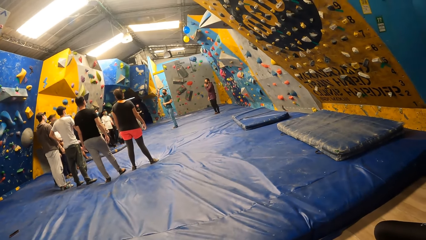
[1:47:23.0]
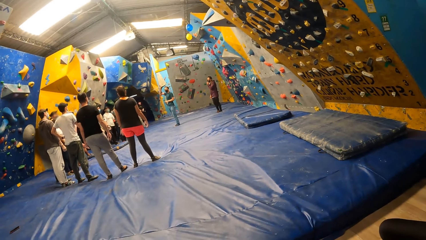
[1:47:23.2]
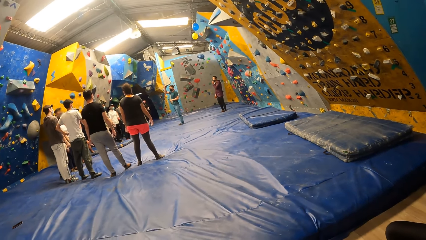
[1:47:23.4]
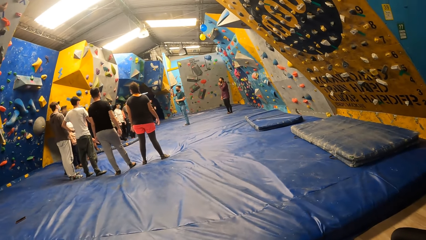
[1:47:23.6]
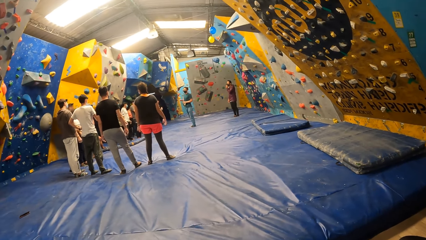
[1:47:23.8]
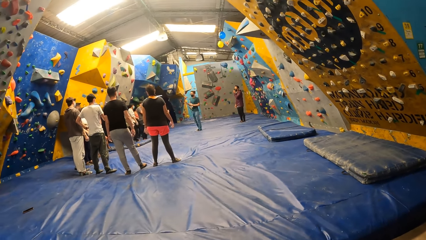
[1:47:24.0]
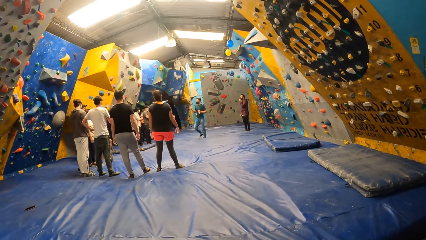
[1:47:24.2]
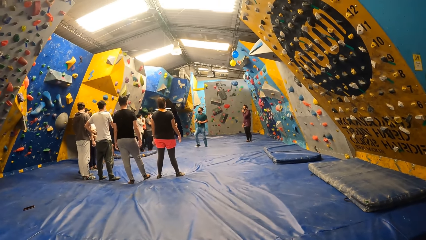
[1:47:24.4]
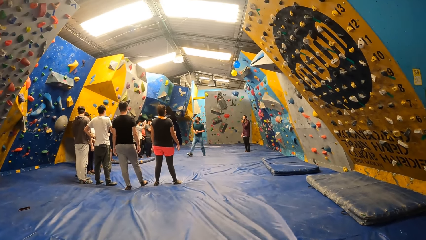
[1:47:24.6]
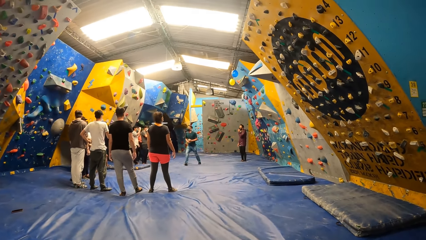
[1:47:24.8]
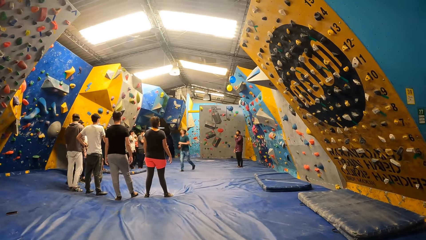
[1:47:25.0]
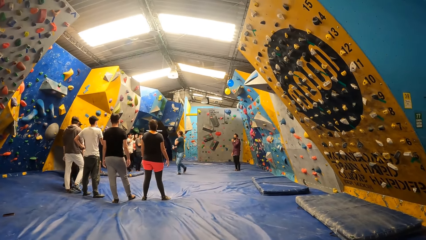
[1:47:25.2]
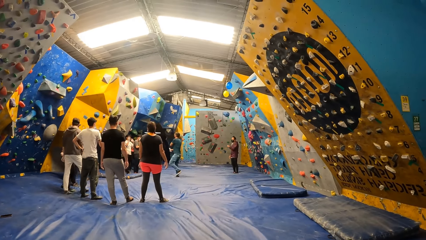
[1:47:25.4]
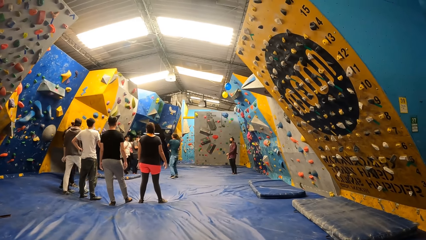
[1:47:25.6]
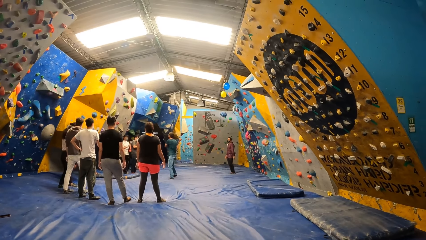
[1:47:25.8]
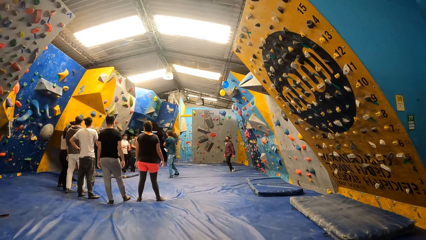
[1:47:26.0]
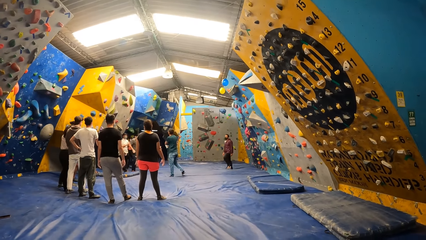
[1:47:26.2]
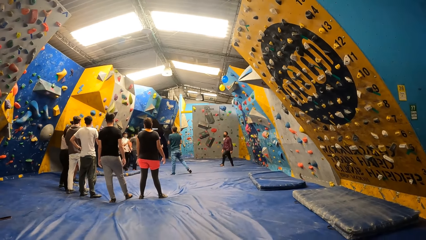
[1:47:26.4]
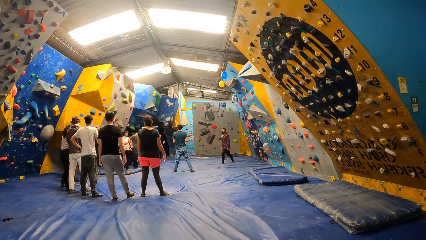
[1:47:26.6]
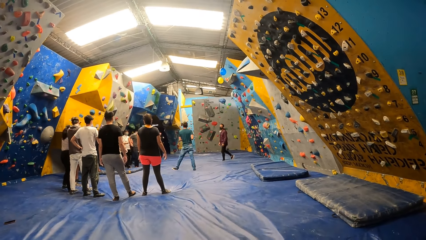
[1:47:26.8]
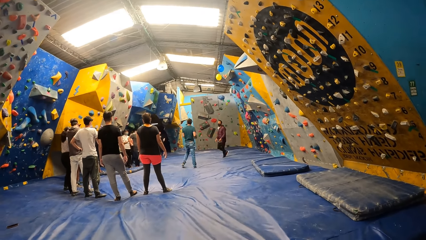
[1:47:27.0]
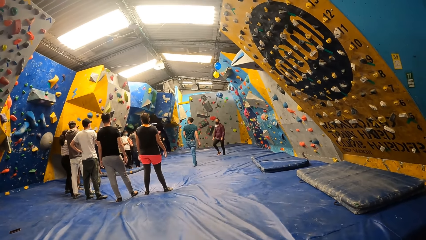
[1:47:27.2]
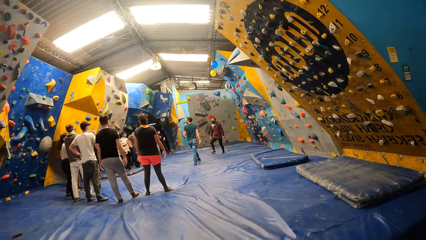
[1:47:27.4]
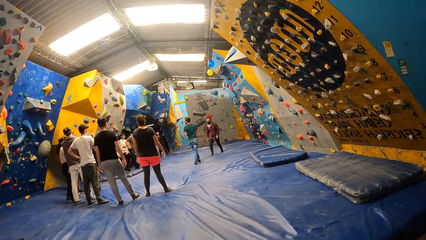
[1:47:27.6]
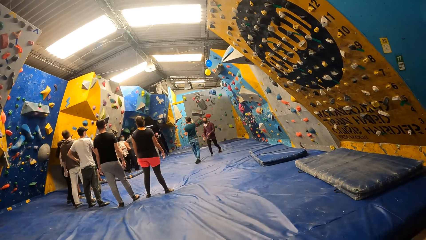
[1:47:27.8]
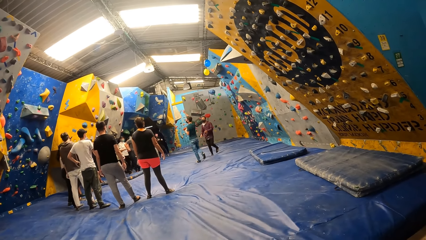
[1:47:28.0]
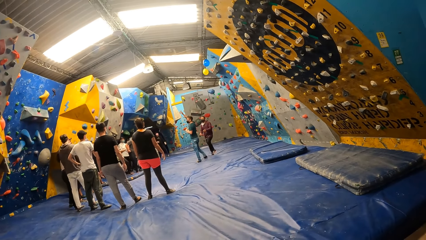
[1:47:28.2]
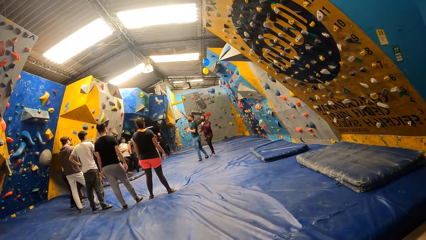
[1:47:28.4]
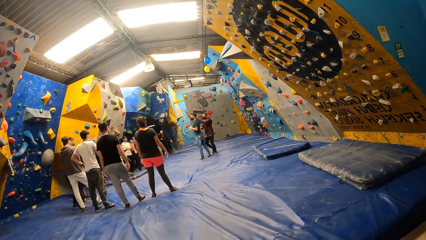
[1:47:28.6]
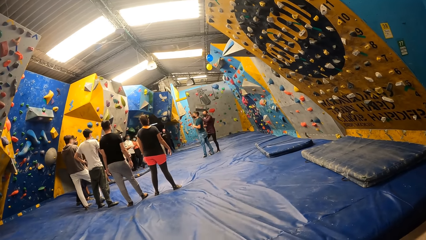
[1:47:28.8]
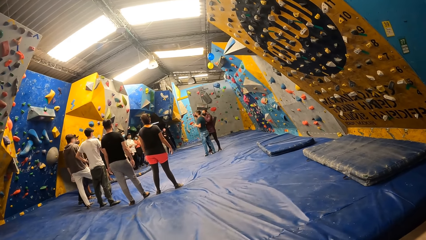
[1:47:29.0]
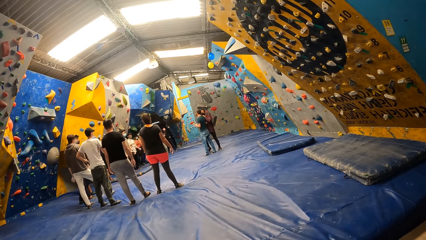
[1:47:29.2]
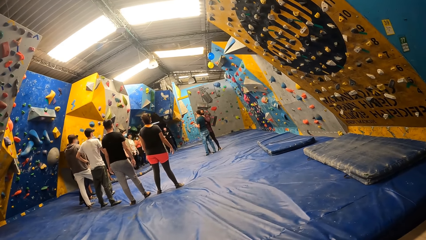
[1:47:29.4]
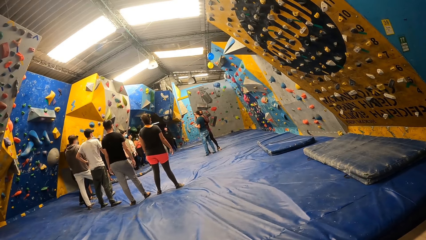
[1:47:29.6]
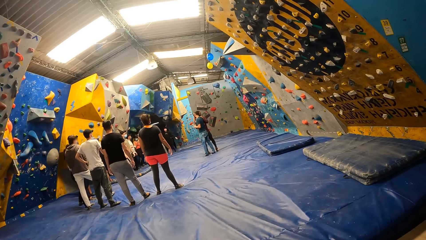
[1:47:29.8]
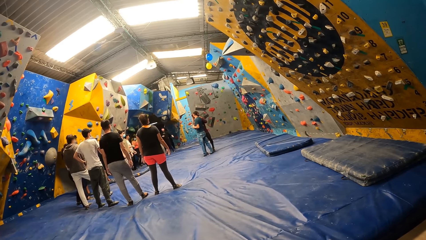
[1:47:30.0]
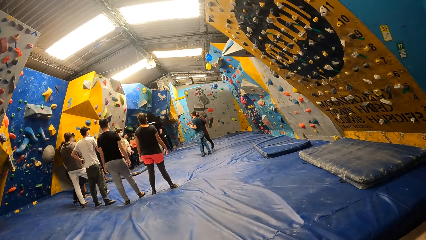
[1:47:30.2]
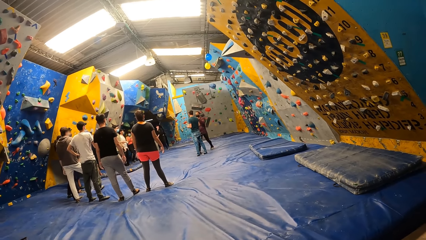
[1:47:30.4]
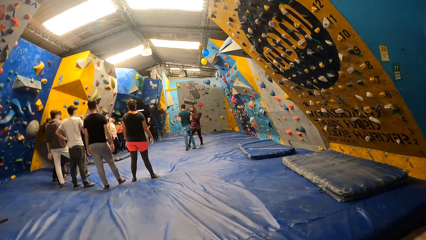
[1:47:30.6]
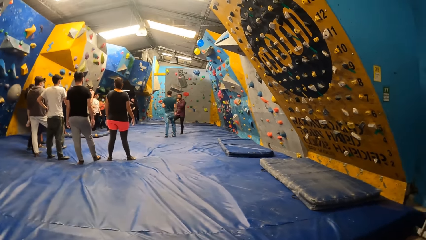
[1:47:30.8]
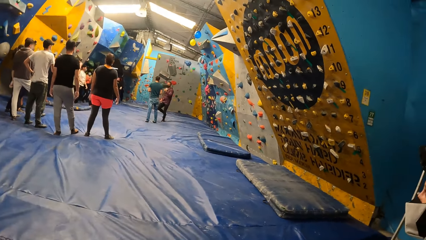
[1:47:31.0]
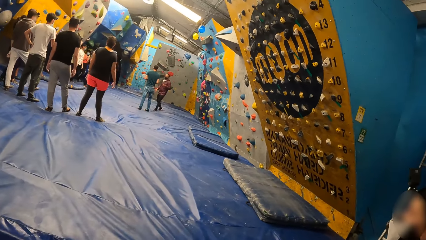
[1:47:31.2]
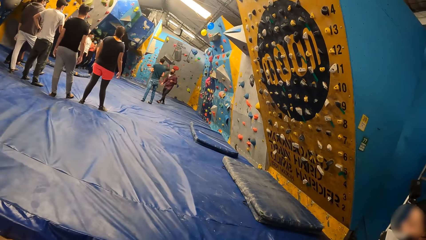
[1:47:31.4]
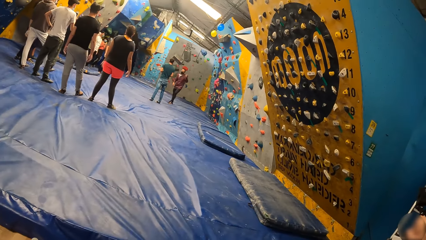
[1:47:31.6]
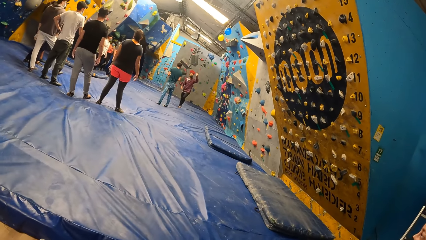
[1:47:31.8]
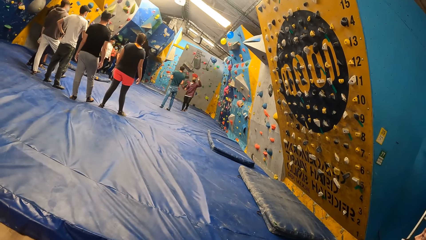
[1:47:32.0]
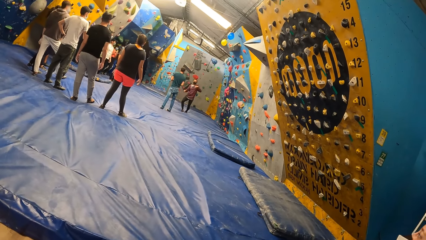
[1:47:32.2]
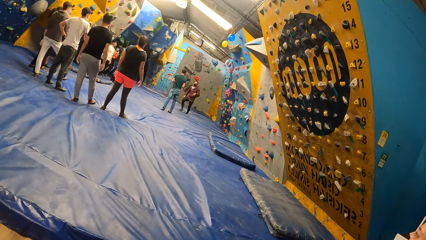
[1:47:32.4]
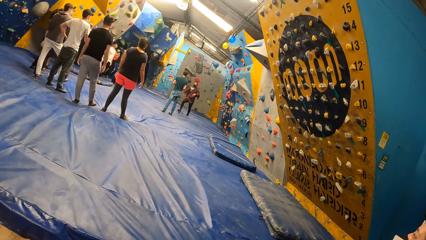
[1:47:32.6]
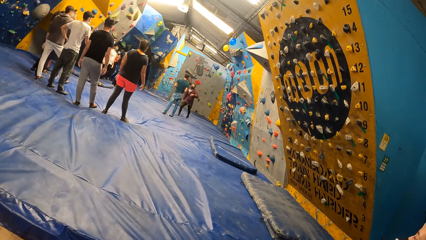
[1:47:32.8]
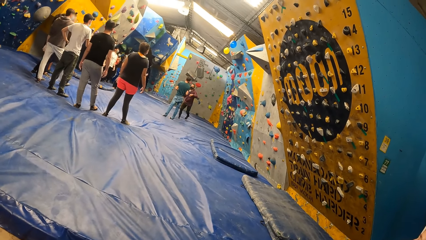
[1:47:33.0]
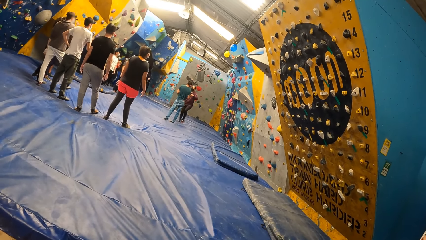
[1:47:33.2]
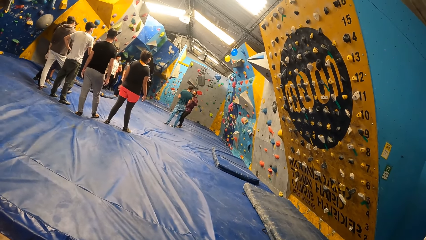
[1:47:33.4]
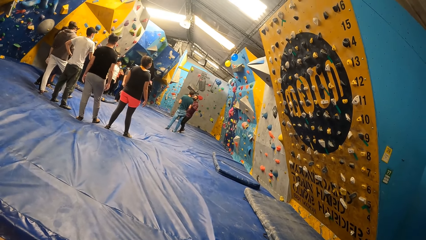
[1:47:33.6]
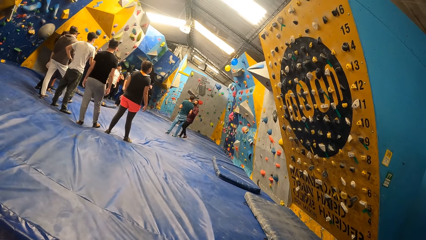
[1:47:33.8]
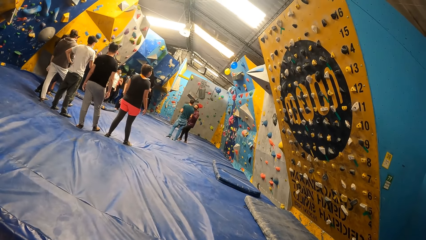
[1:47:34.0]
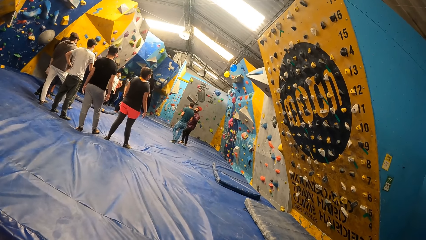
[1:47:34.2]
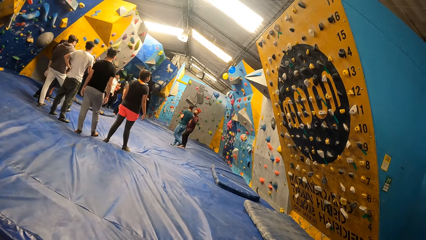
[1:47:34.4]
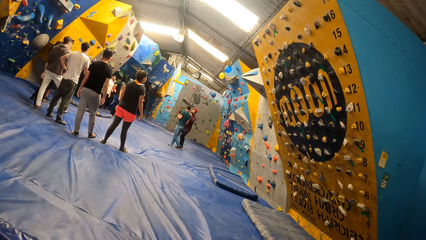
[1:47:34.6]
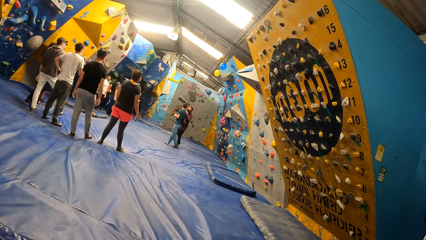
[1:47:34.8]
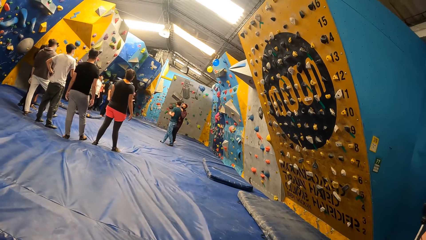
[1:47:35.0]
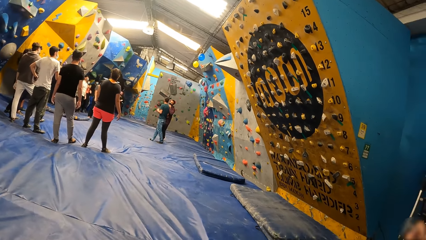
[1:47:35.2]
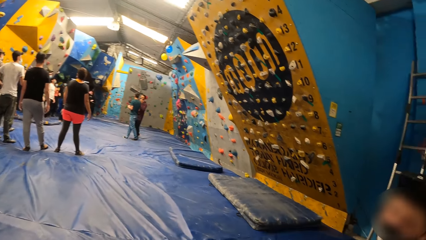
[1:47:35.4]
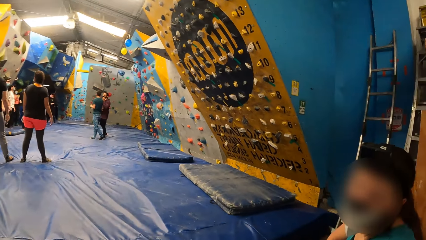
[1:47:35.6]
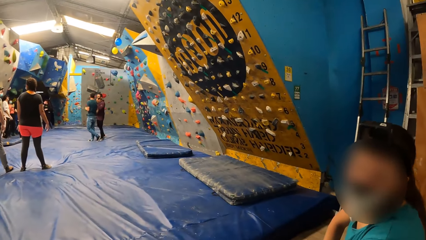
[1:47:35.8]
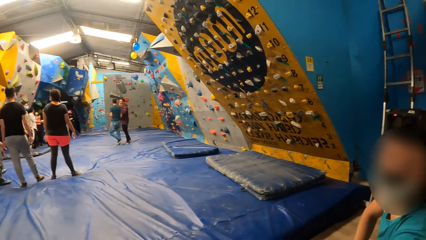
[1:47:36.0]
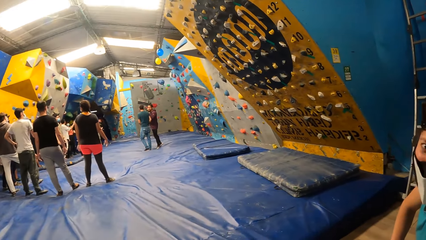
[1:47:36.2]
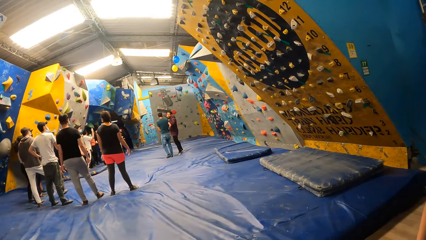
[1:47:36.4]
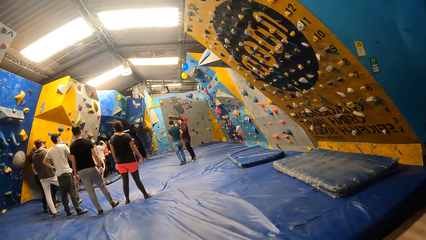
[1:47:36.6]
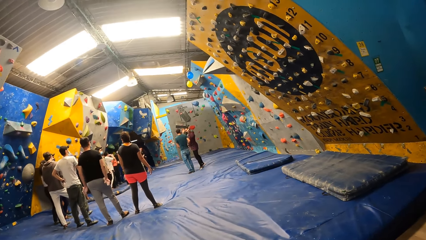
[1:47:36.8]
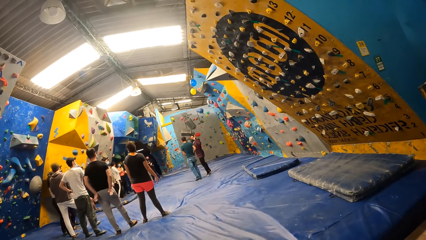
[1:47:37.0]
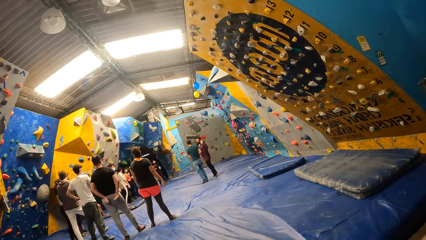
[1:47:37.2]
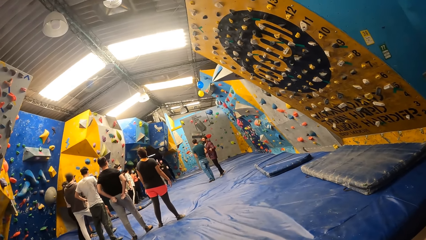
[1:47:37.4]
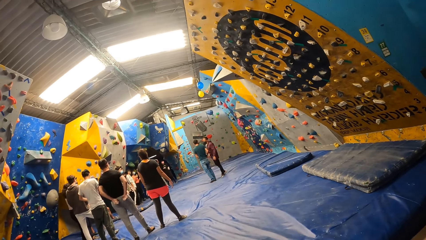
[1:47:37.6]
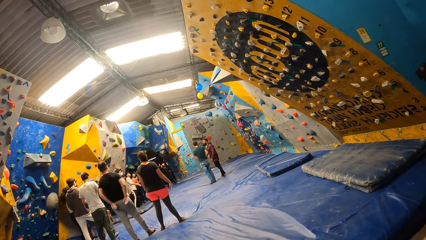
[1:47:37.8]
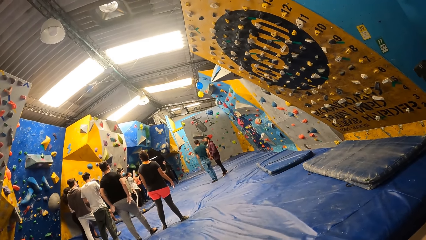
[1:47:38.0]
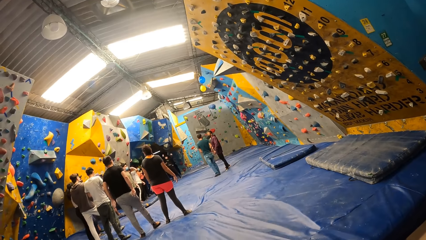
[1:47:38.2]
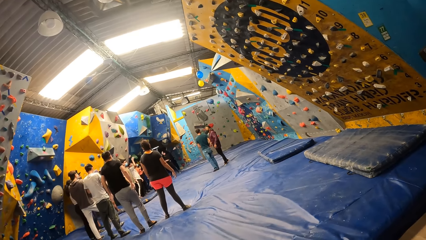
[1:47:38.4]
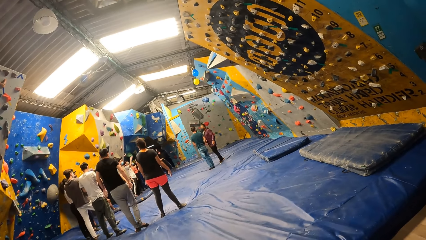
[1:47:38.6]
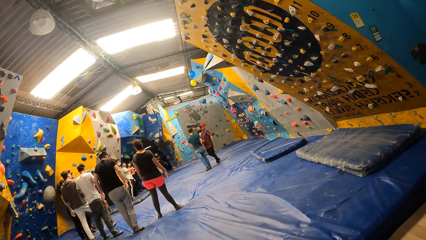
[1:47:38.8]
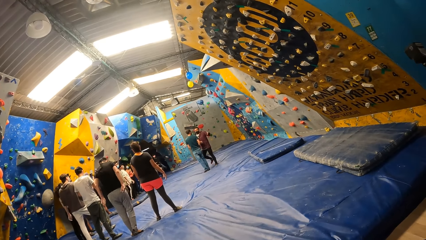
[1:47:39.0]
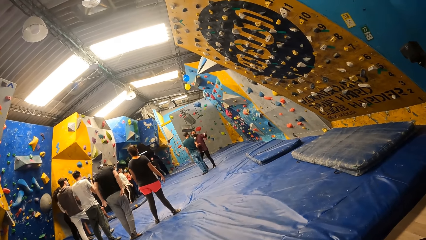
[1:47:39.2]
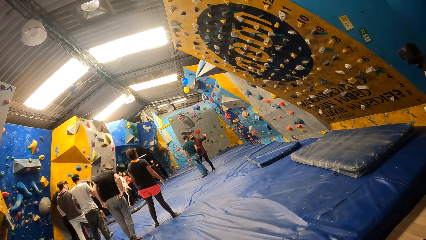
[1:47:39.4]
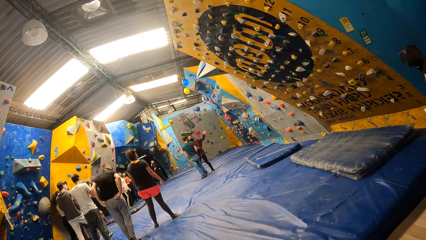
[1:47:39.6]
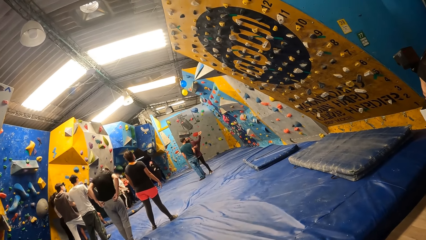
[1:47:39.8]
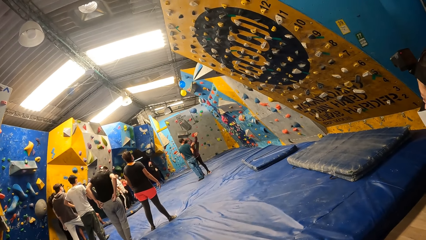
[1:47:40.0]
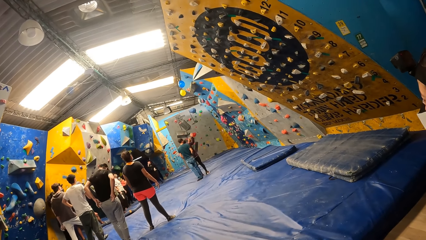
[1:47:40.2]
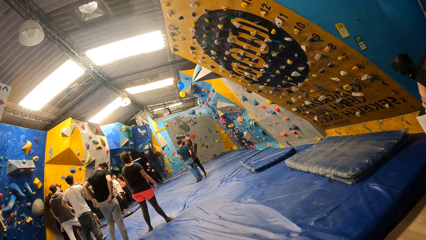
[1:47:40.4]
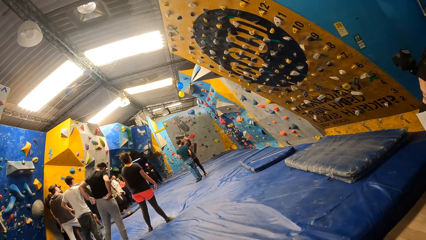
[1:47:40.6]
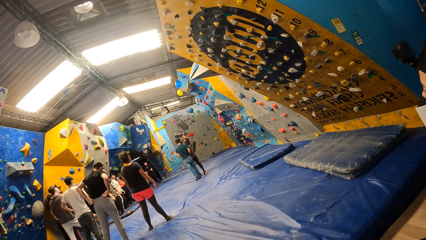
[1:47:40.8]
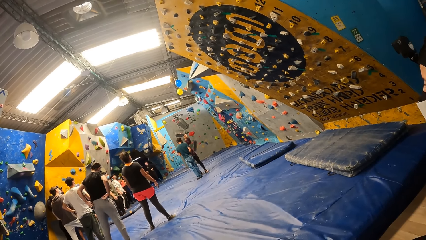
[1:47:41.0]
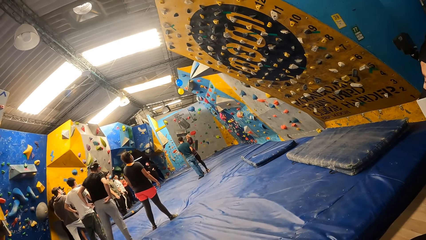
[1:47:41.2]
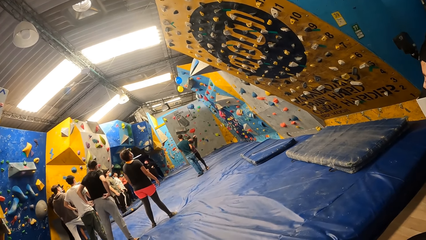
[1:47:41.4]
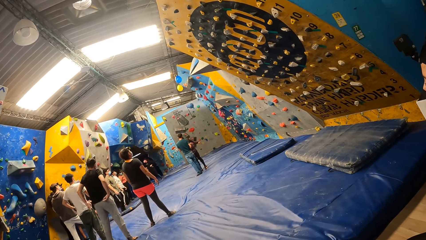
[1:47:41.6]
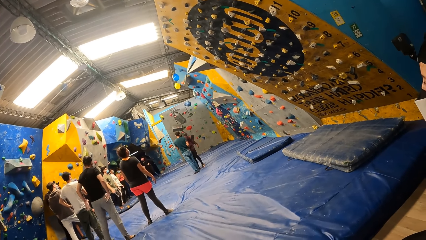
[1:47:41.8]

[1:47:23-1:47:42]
The man interacts with the instructor.
